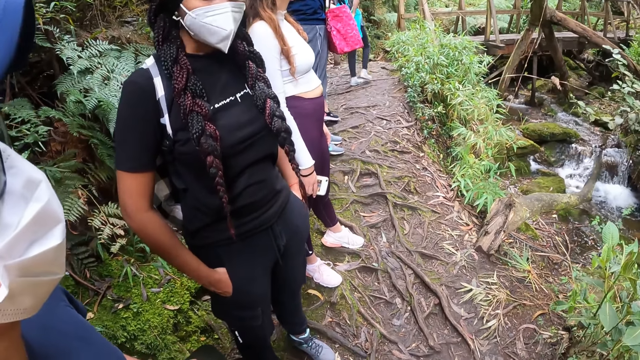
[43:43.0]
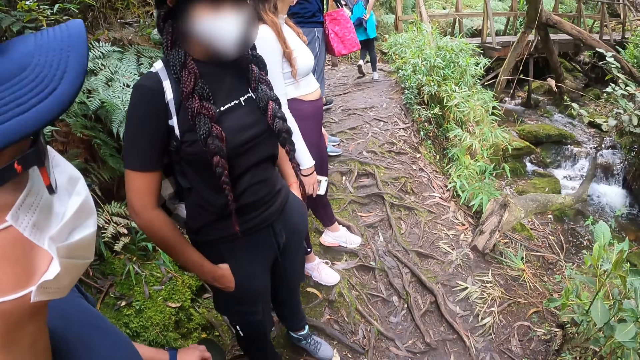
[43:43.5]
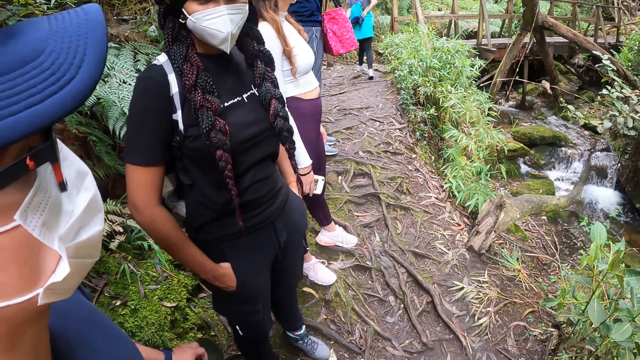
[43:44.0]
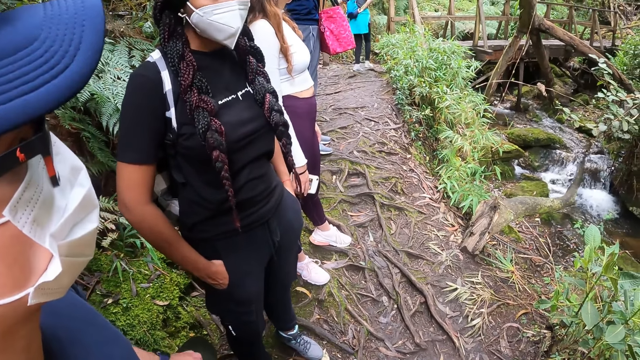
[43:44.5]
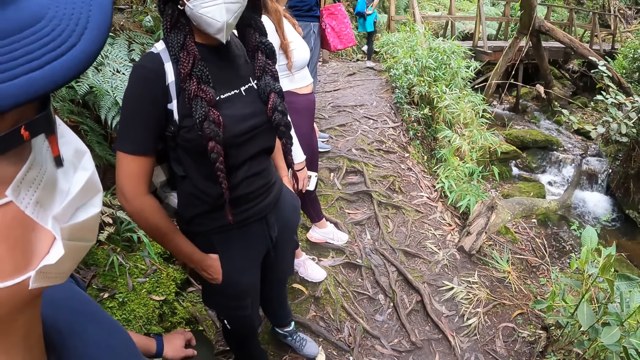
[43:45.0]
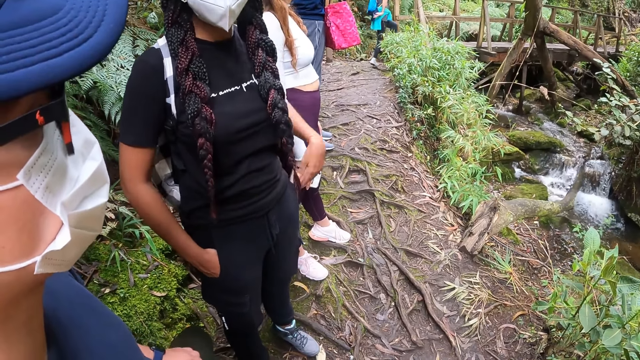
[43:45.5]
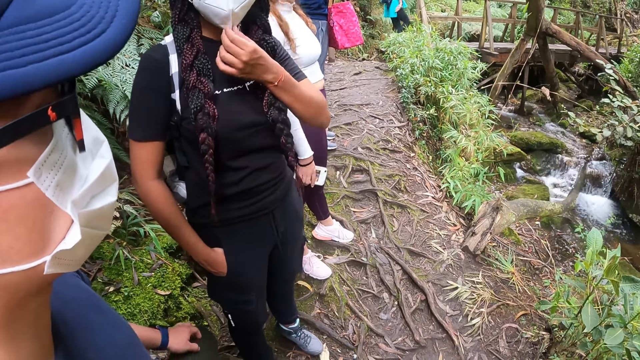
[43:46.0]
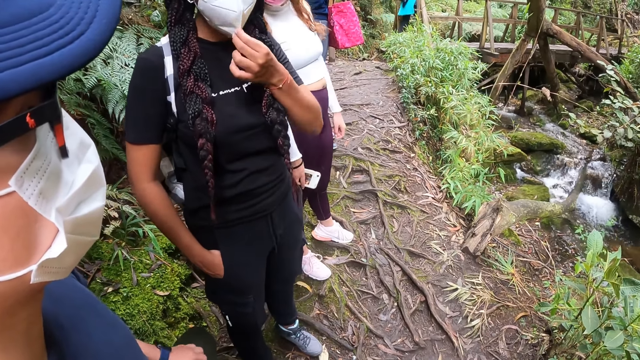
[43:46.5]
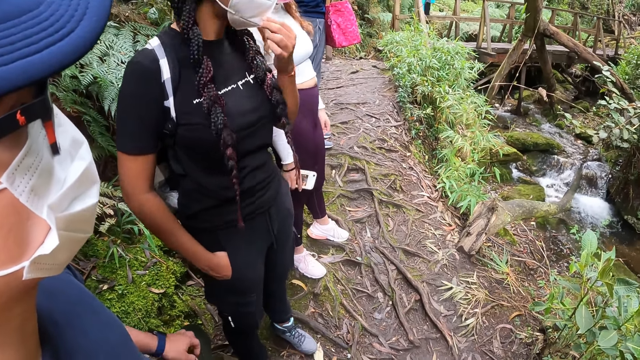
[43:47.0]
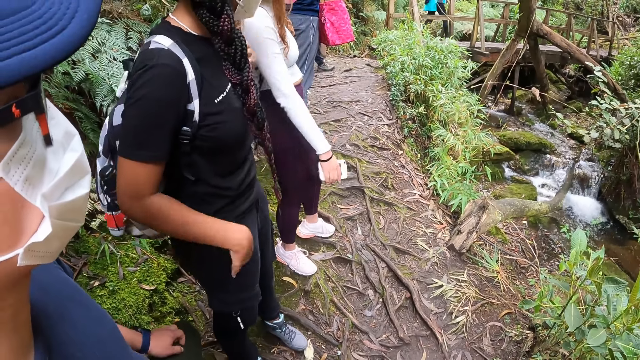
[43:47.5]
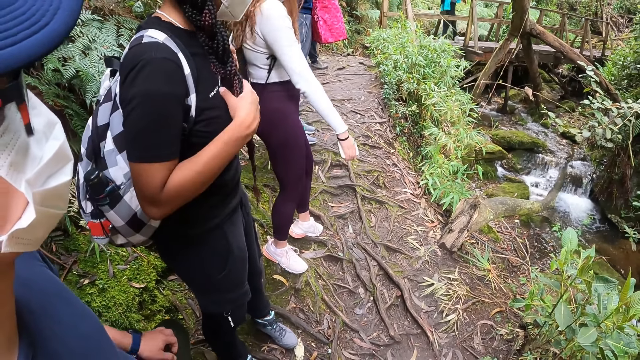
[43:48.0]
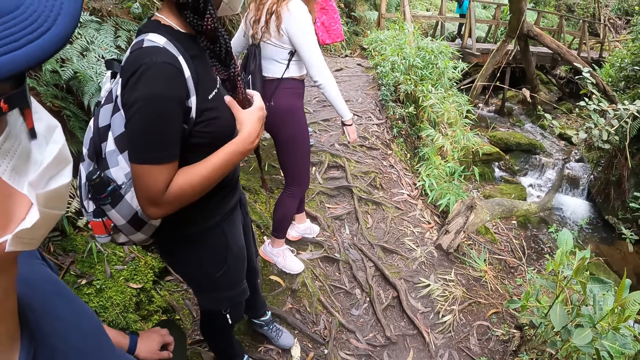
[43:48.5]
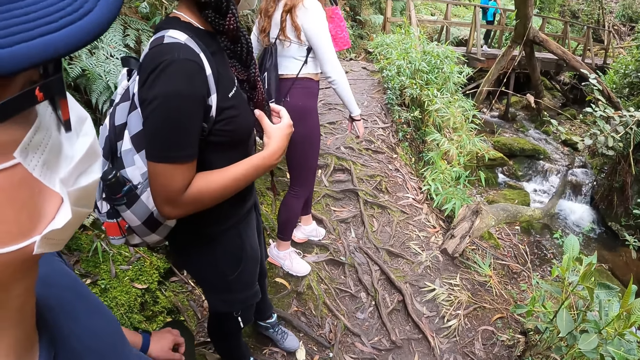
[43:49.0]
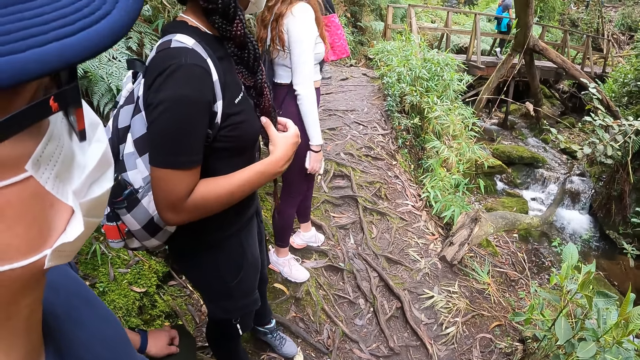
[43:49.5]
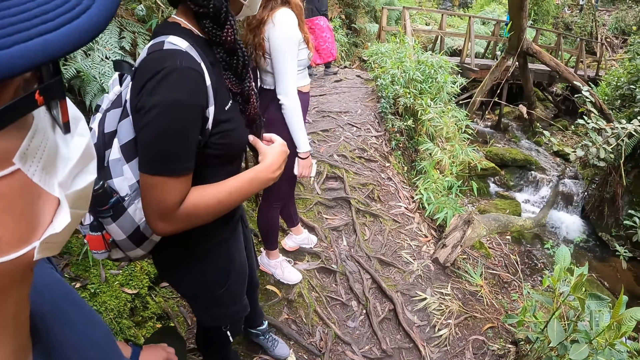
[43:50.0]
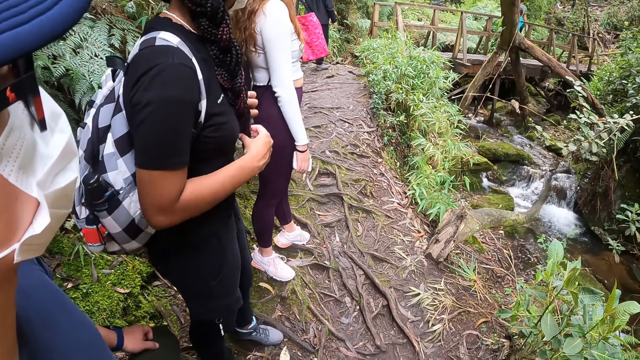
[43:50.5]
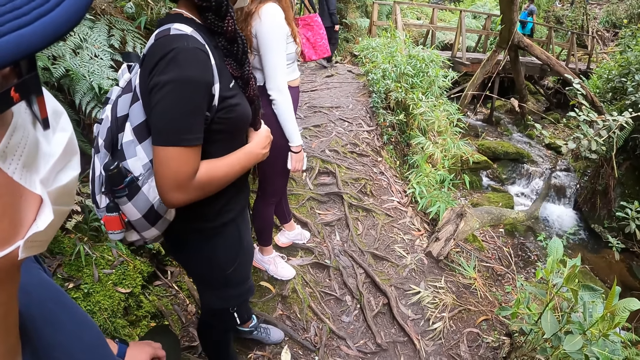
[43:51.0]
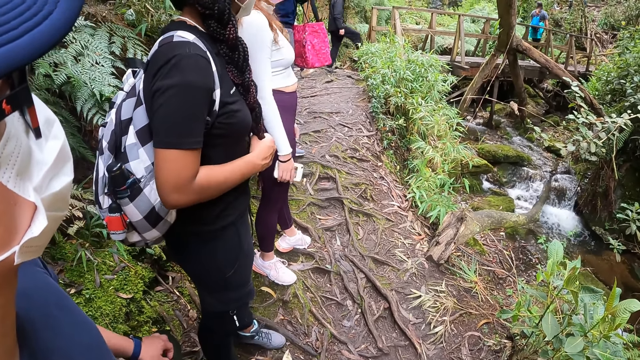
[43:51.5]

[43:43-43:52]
The woman adjusts her nose mask with her left hand on the mountain. The woman holds her hair with her left hand on the mountain. The woman holds her hair with both hands on the mountain.

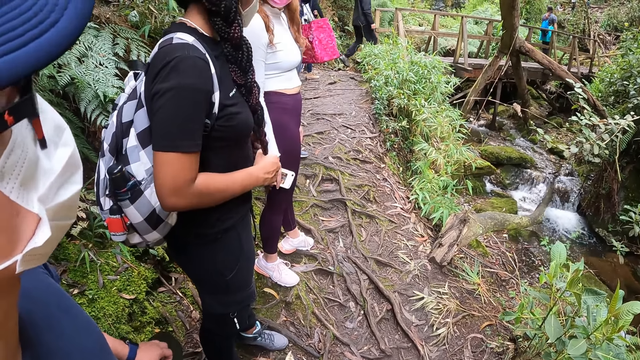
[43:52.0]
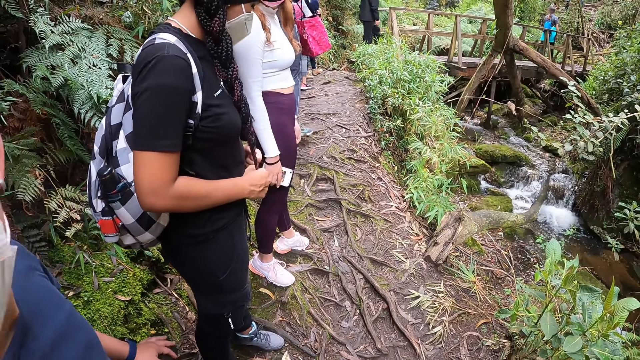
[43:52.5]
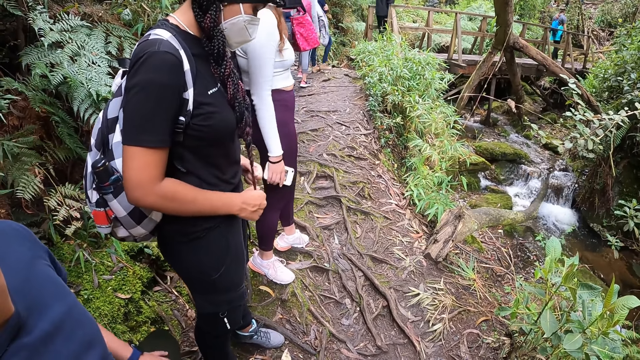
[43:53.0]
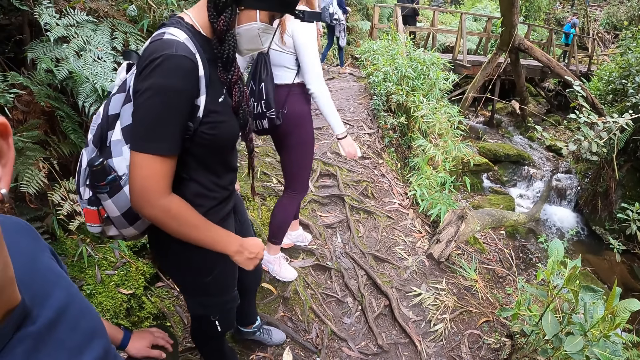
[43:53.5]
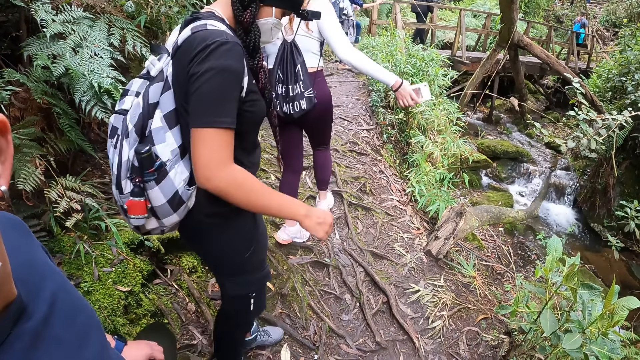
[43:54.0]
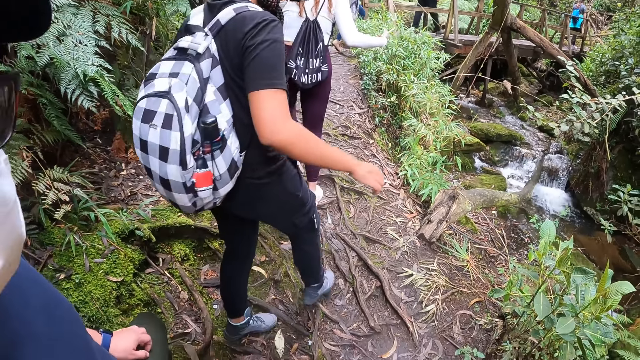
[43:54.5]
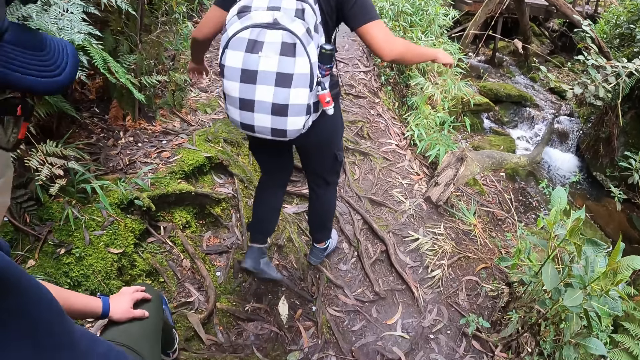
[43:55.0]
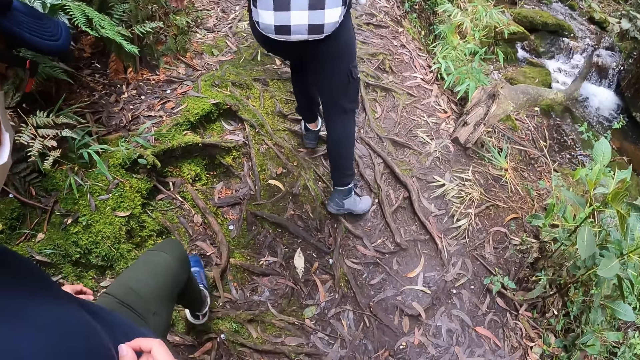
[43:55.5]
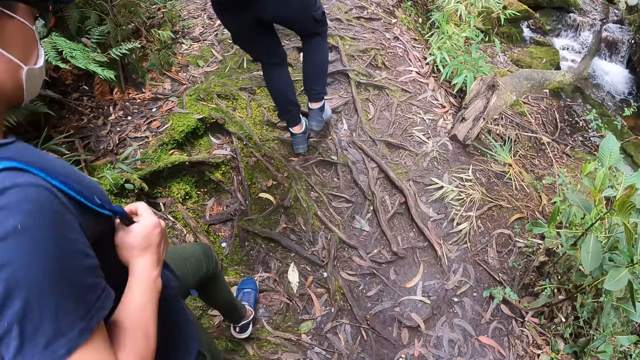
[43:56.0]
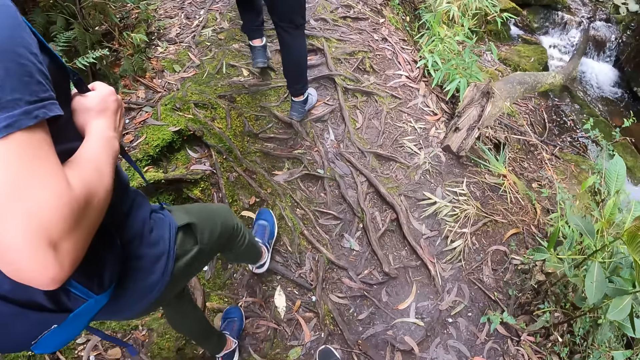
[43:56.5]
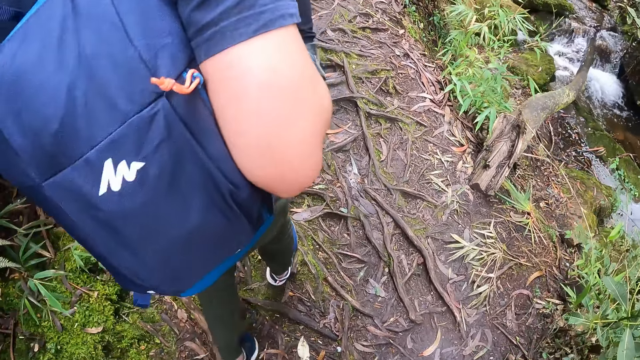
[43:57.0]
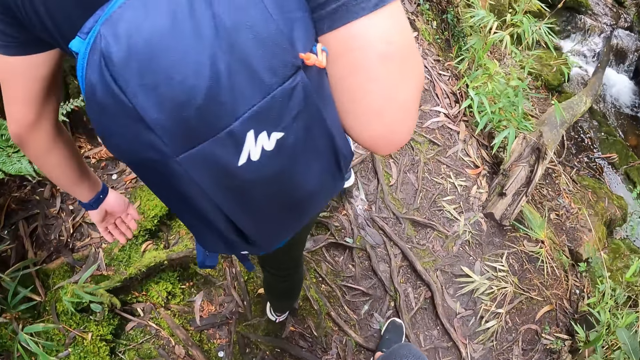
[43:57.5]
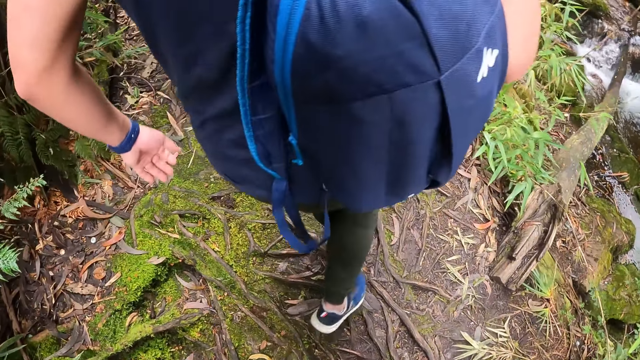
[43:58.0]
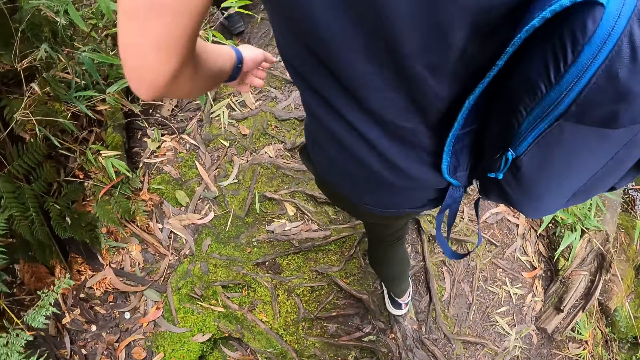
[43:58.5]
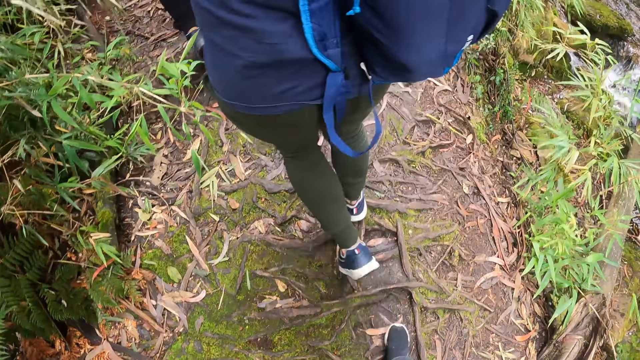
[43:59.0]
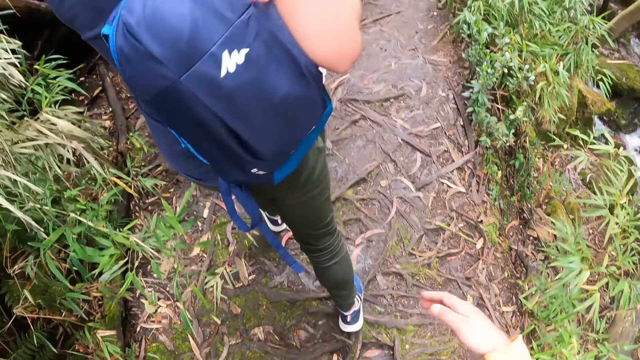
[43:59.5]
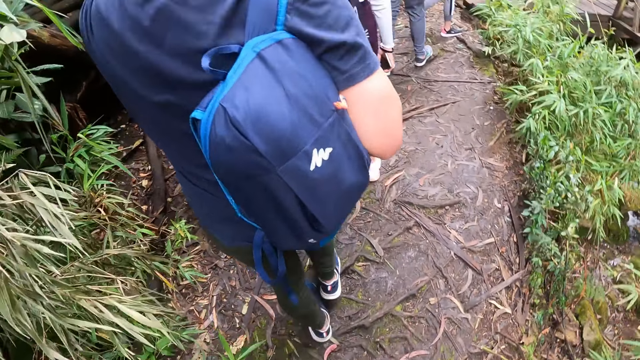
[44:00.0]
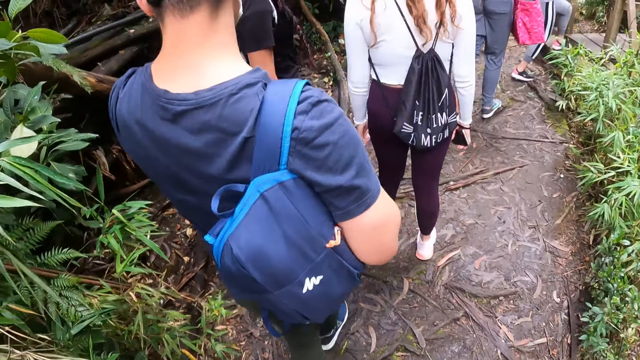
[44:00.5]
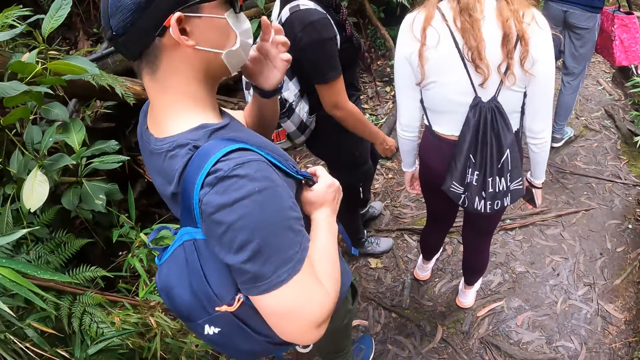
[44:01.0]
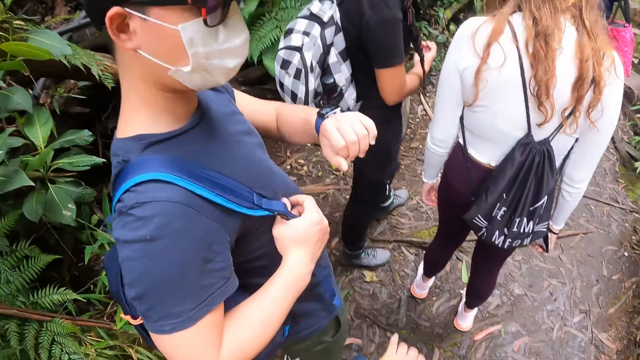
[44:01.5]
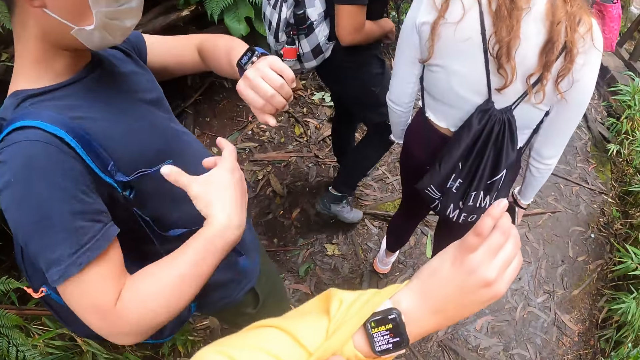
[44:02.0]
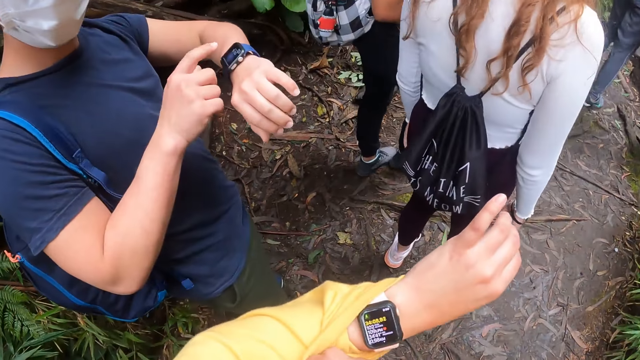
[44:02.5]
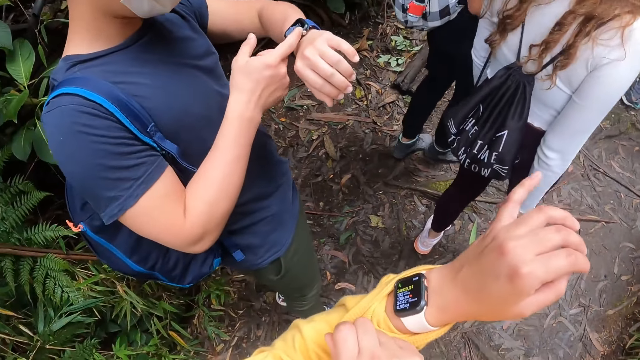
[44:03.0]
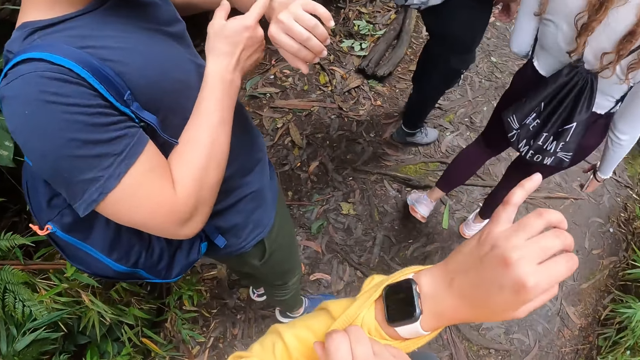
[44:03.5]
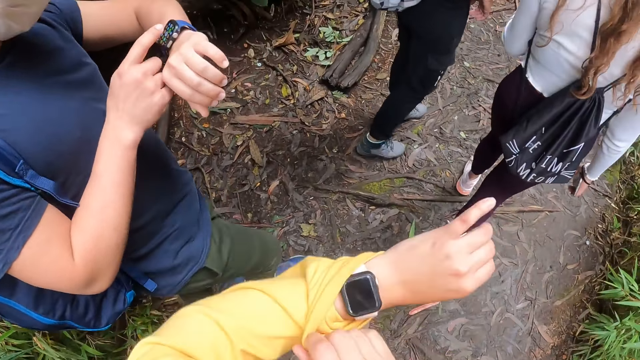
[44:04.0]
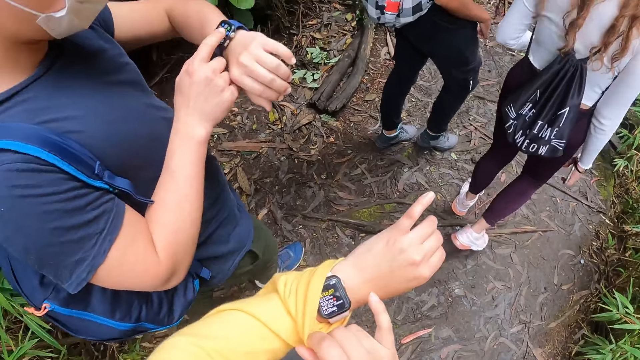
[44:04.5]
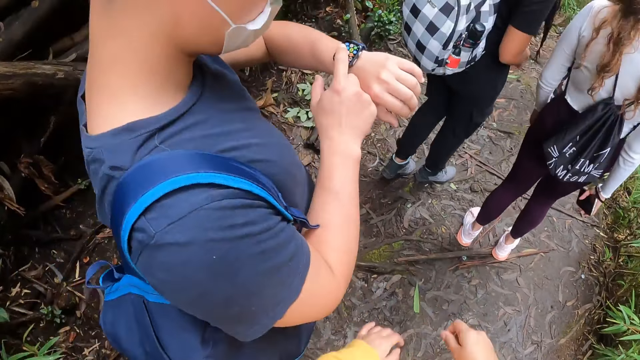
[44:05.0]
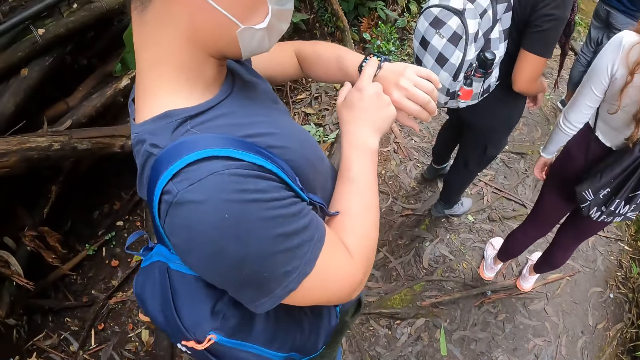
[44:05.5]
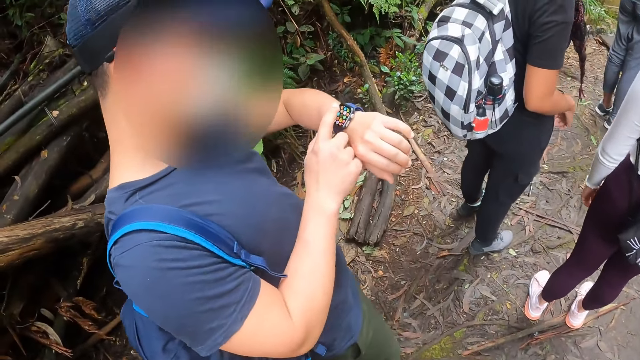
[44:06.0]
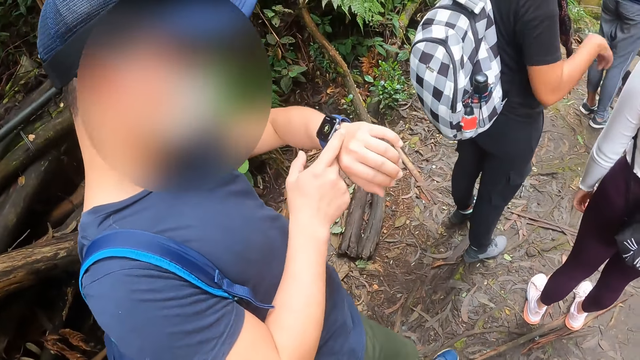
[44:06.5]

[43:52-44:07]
The woman climbs the mountain. Another woman climbs the mountain. A man walks on the mountain. The man climbs the mountain. The camera wearer climbs the mountain. She walks on the mountain. The man touches his face with his left hand. The camera wearer lifts a pullover and looks at a wrist watch on her left hand on the mountain. The man looks at a wrist watch on his left hand on the mountain. The camera wearer interacts with the man on the mountain. The man operates the wrist watch with his right hand on the mountain. The camera wearer operates the wrist watch with her right hand on the mountain. She touches the wrist watch. She adjusts the pullover. The man moves the leg.
